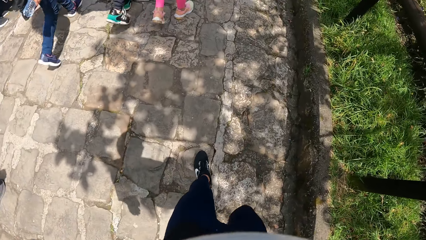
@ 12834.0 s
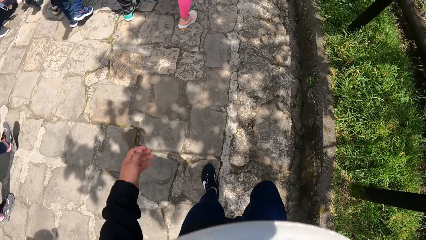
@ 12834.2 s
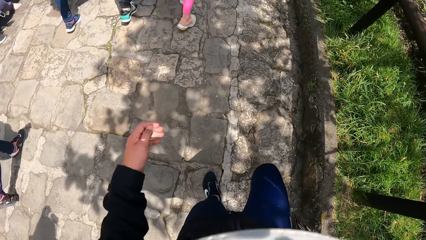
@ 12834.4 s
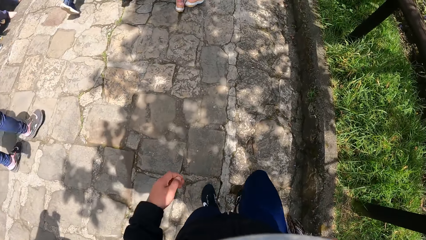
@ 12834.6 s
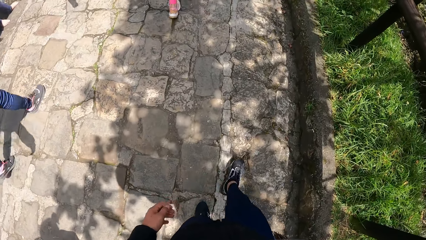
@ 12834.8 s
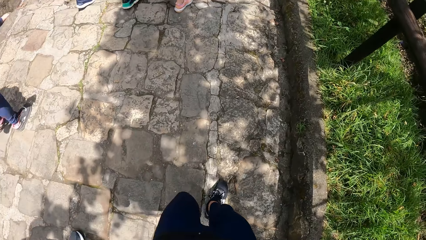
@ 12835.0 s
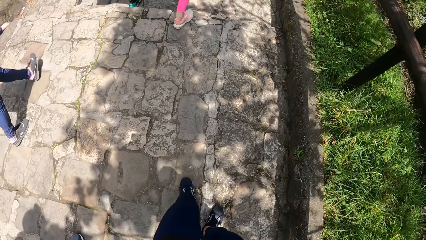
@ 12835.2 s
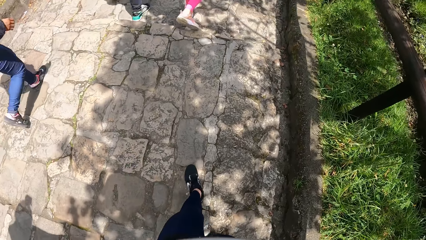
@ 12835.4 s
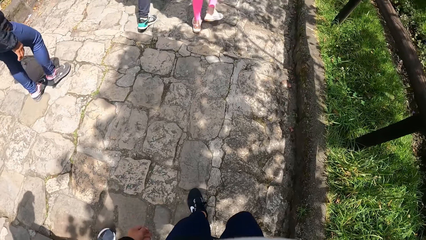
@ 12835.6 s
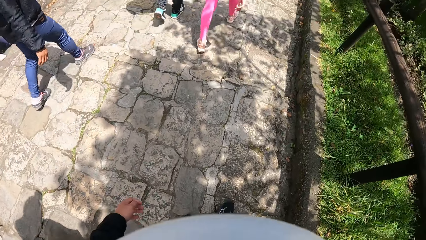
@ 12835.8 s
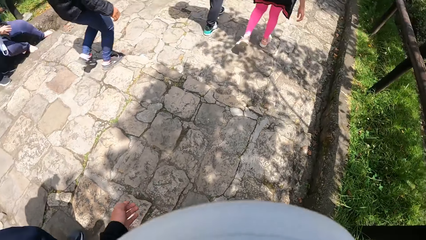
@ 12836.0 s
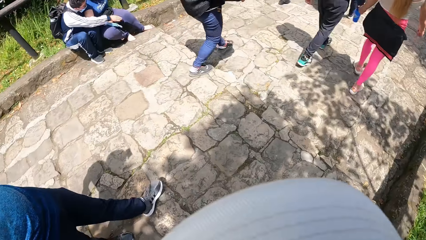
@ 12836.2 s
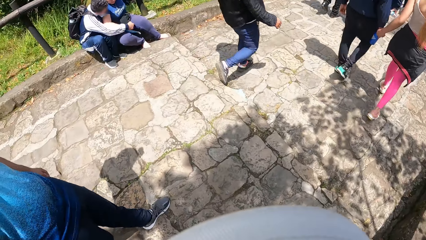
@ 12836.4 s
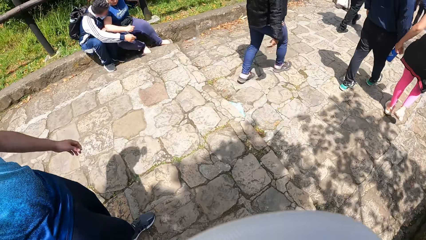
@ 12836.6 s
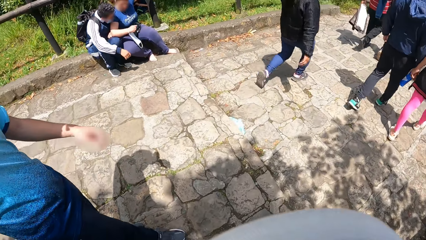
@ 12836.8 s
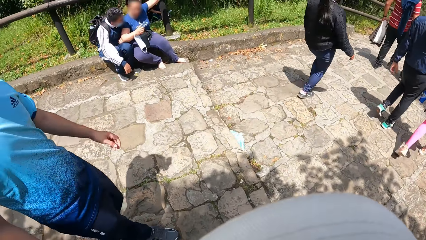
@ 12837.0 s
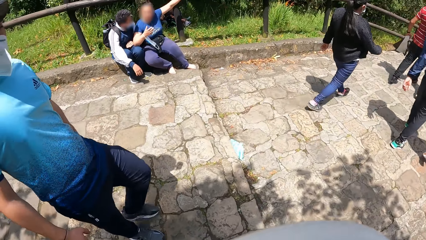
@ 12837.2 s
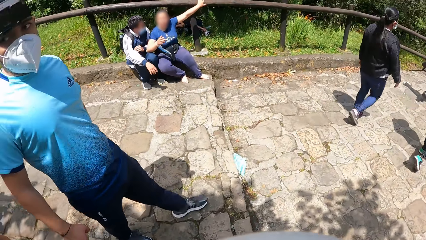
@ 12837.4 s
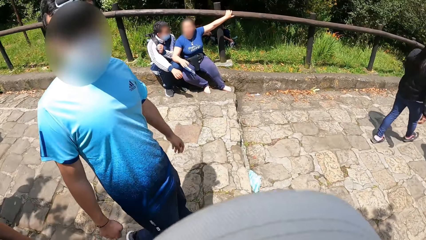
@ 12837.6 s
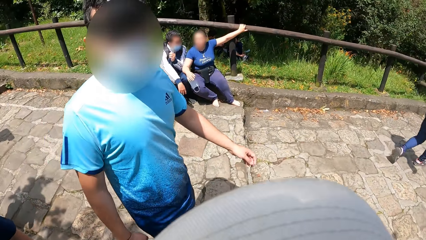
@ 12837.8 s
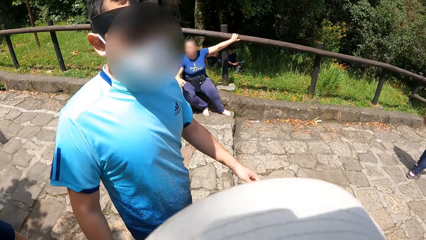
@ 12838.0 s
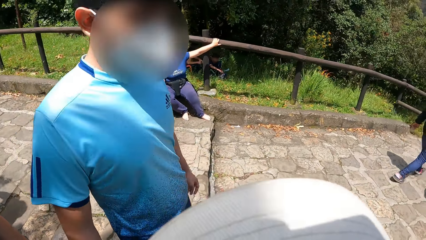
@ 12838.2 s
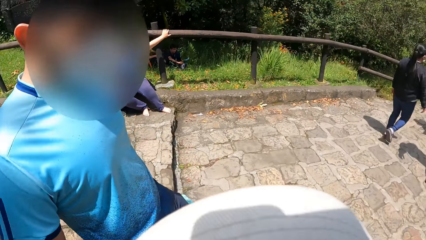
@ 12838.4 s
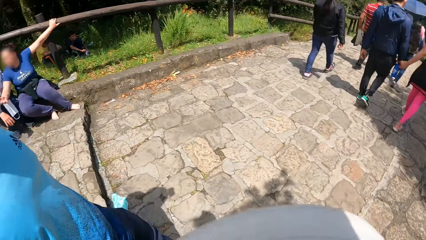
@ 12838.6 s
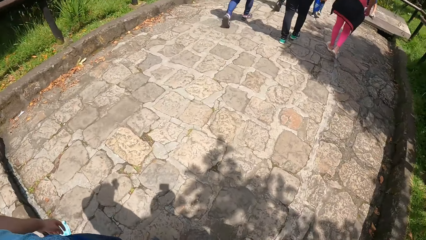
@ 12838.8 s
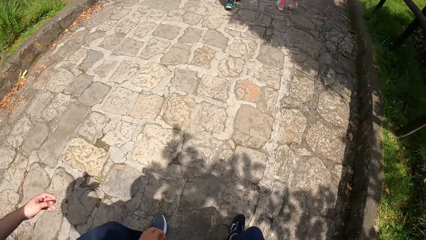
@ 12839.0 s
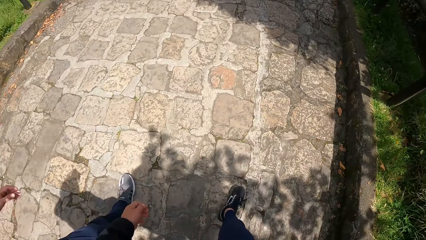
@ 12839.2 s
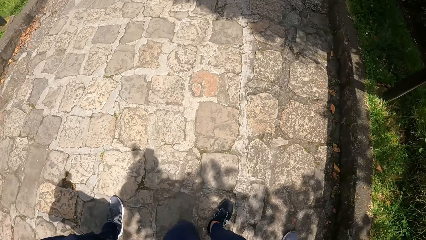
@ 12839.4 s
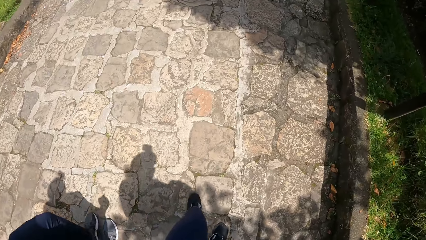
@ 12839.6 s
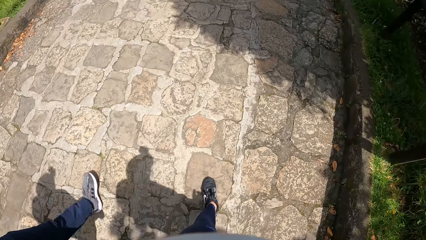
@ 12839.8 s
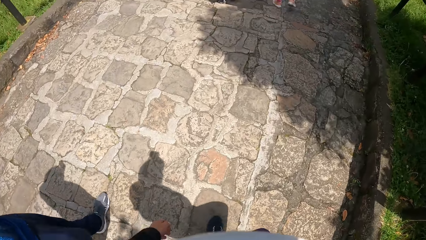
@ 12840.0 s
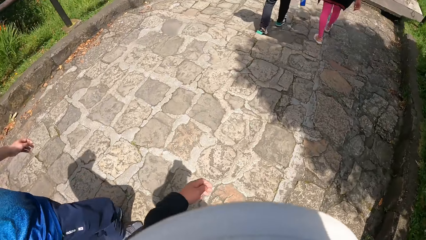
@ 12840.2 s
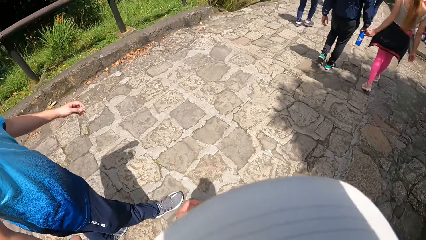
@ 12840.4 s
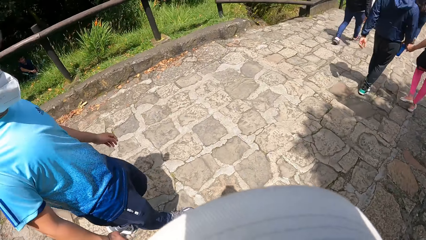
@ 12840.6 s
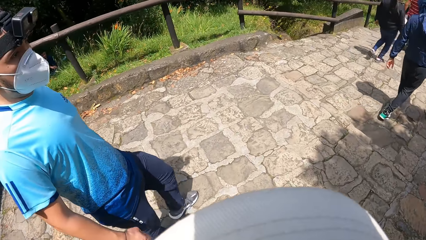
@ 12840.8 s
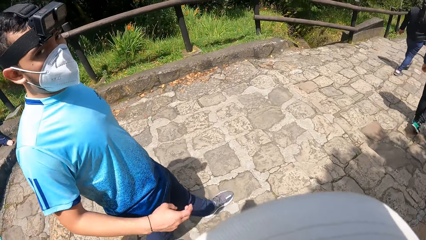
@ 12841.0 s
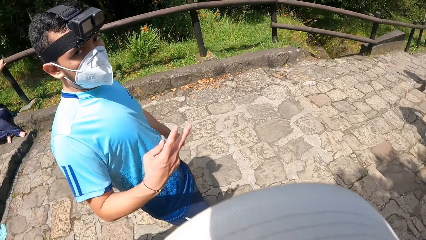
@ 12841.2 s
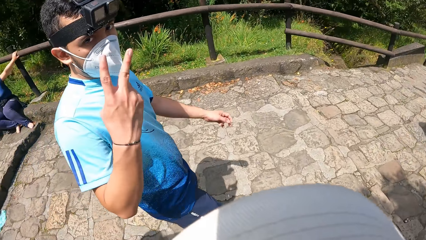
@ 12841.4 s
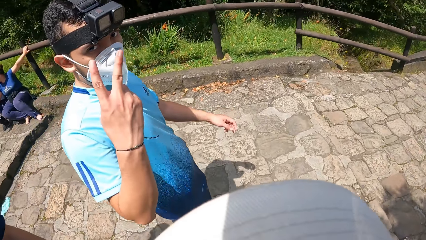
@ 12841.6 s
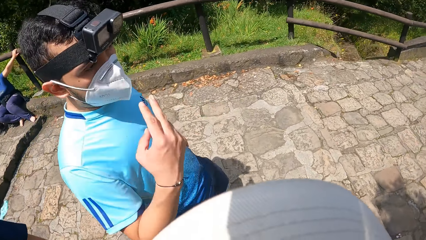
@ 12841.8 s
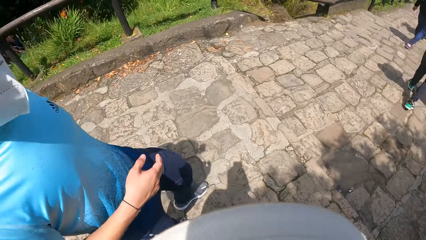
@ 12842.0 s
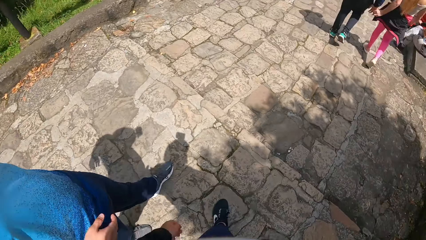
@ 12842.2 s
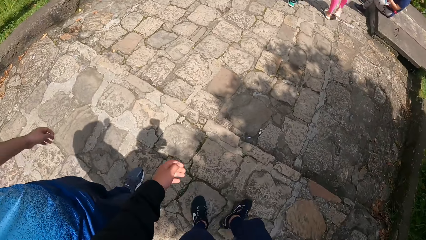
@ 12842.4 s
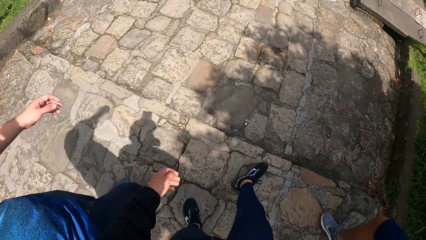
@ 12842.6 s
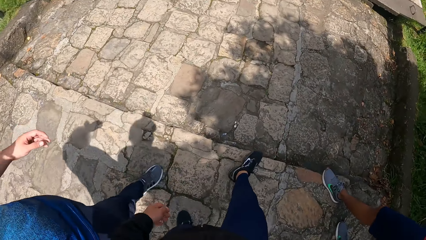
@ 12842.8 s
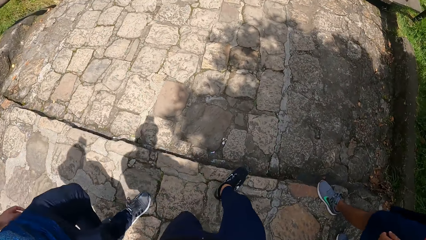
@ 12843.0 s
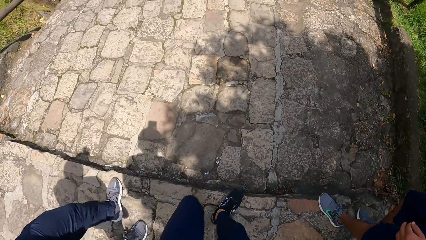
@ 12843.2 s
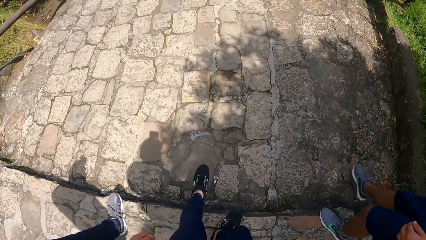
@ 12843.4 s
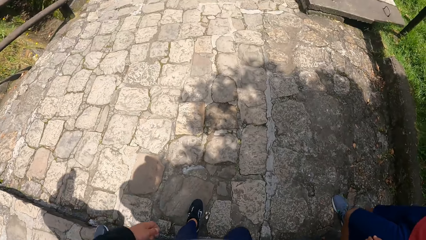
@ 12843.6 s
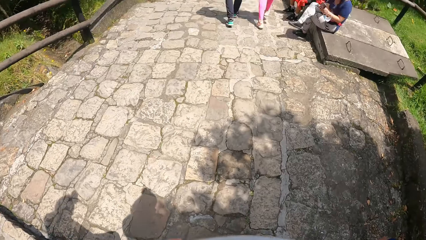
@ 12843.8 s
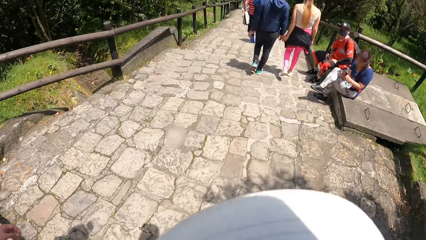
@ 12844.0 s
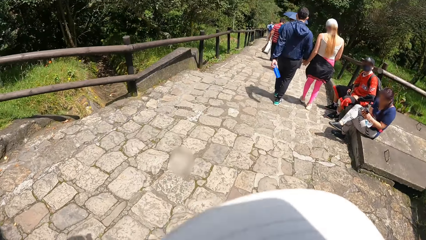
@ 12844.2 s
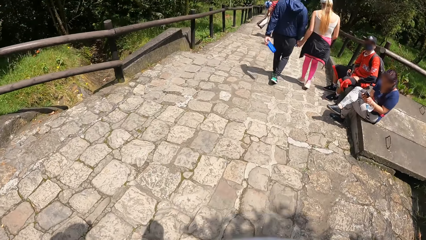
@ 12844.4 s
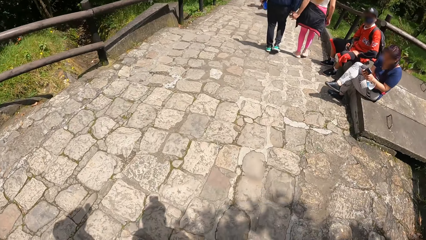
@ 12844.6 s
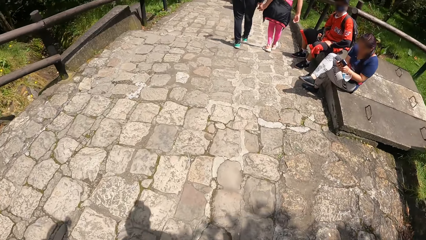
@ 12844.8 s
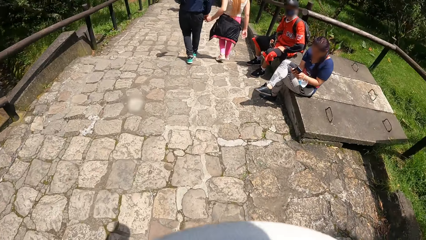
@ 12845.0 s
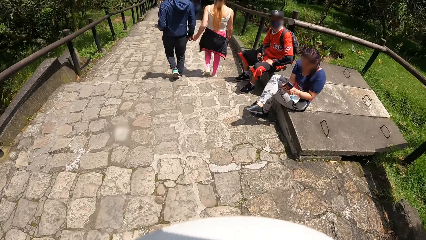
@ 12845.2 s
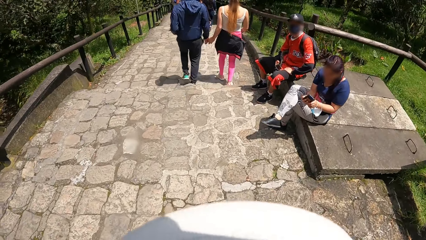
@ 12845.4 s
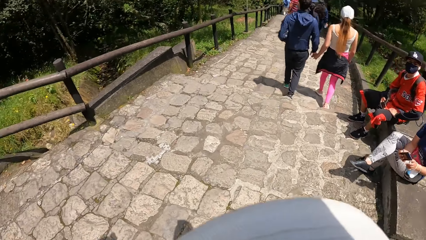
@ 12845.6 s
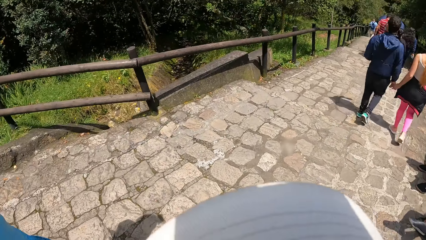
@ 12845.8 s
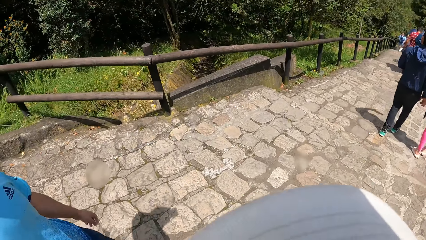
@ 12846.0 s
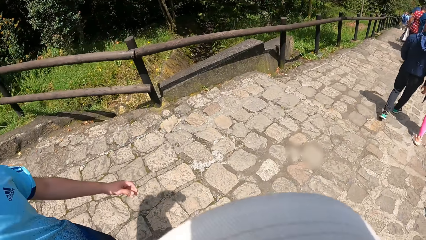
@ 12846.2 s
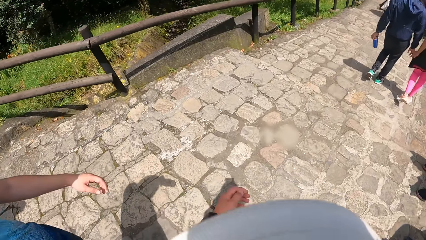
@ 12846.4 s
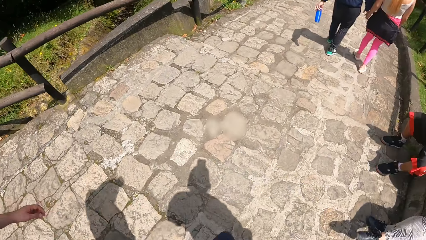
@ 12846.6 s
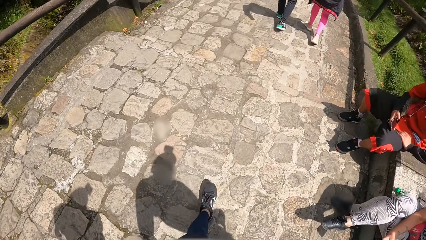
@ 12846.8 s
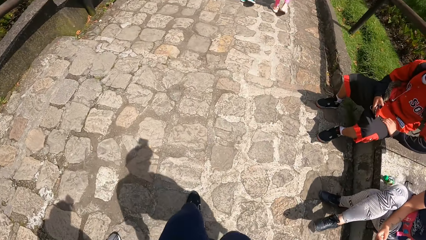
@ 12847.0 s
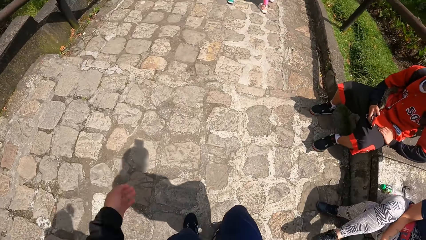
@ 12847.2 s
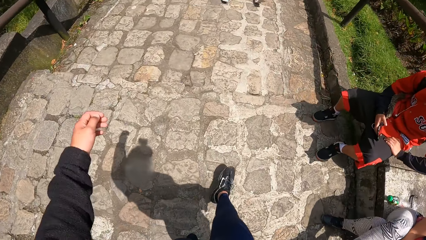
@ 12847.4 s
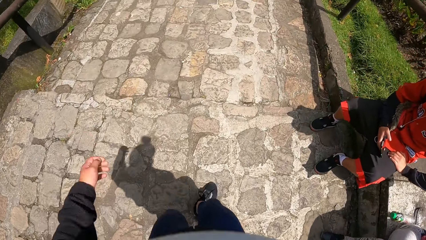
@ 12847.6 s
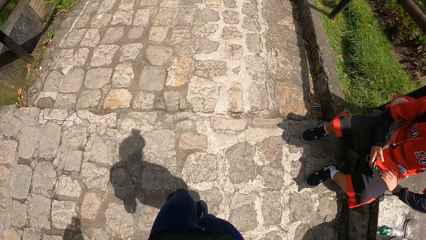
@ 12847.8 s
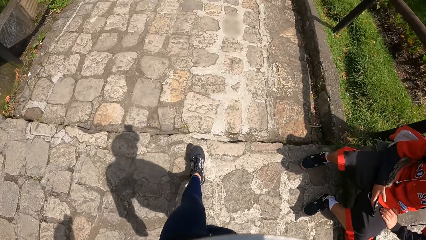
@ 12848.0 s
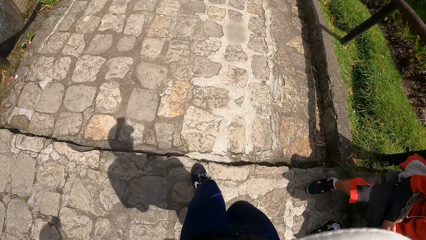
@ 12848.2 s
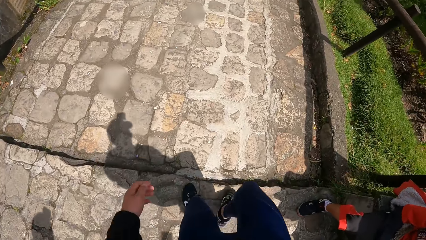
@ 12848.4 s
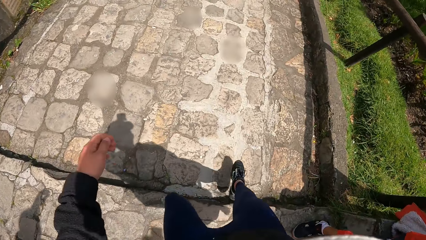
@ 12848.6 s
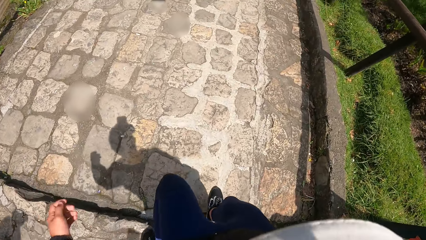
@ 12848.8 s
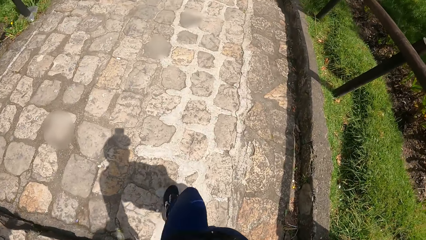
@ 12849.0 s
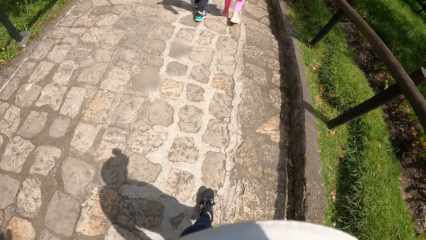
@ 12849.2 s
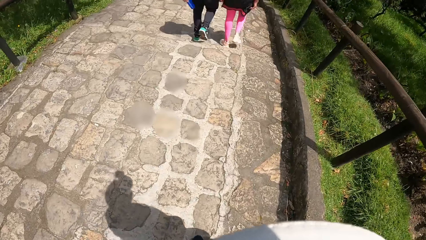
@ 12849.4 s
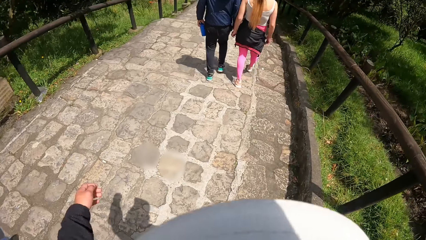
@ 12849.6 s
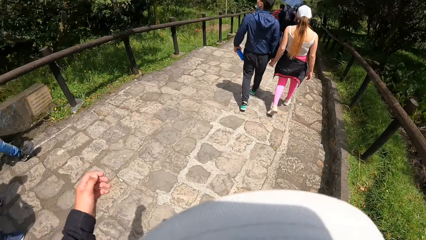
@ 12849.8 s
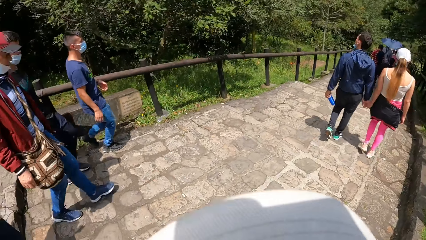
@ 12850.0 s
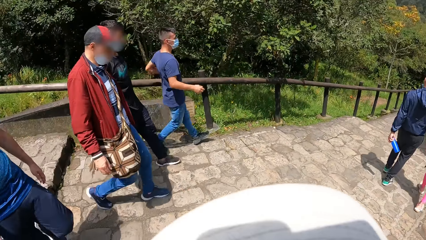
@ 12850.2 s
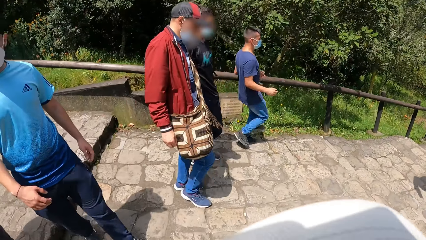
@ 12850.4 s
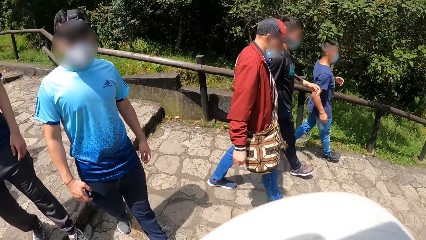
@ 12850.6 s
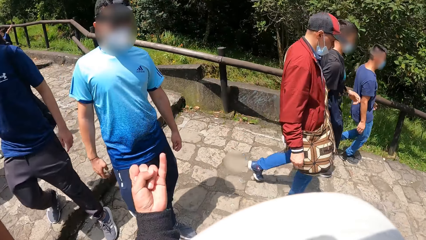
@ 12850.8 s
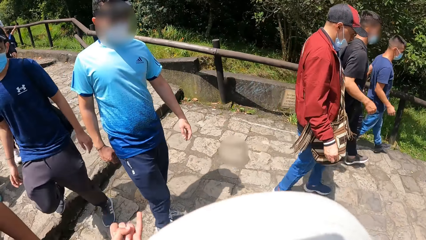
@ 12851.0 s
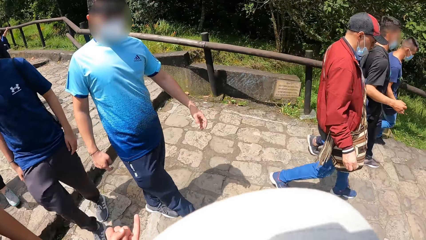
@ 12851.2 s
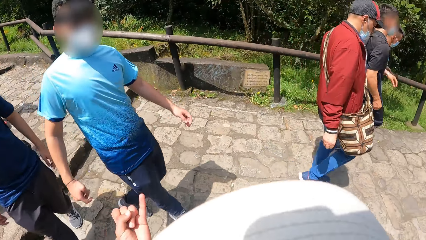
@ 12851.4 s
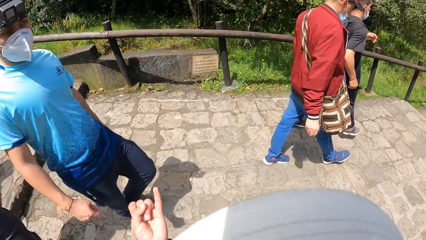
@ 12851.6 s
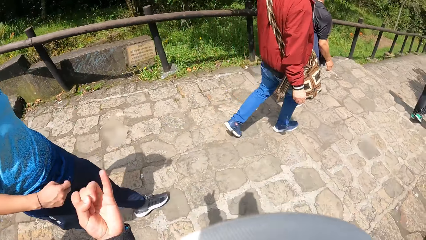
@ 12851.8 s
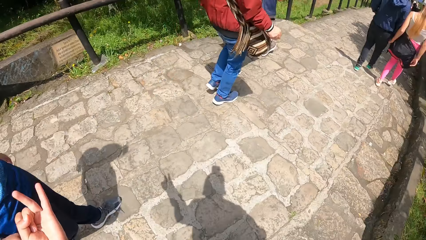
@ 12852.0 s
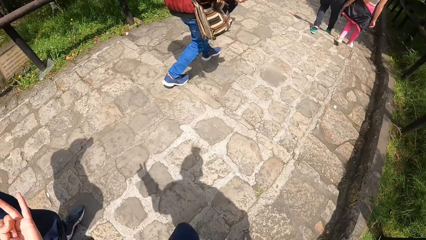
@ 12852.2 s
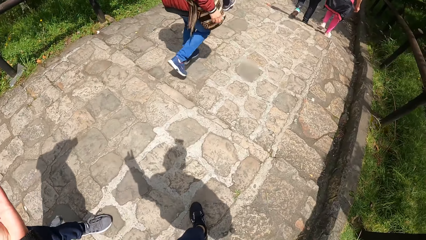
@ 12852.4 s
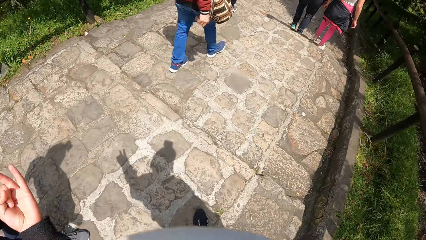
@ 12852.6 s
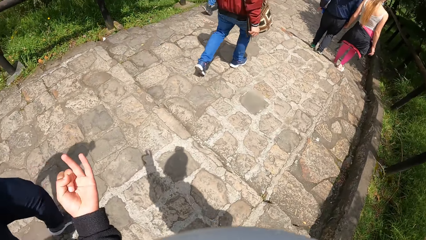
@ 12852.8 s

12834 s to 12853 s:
The camera wearer turns his head. The man makes a gesture with his right hand. The camera wearer turns his head. He makes a gesture with his left hand.
